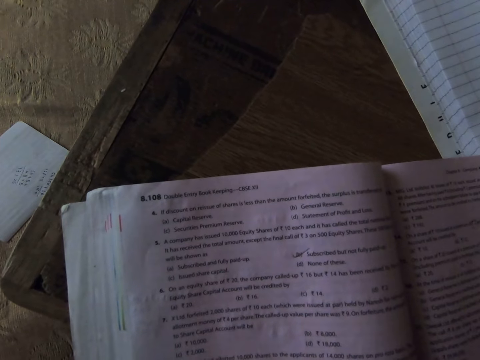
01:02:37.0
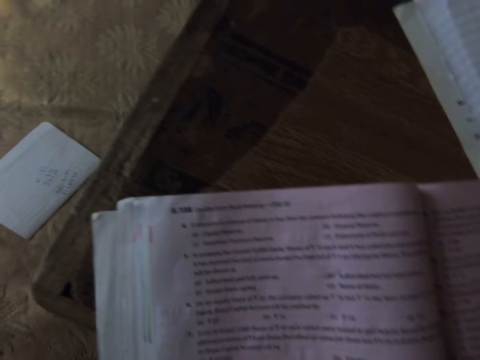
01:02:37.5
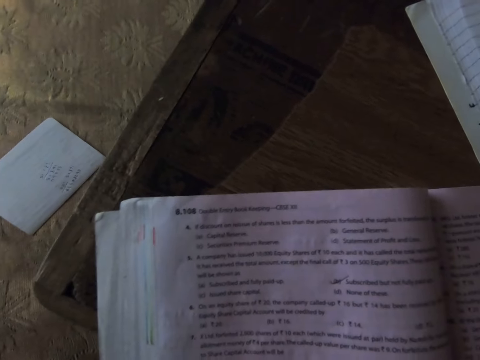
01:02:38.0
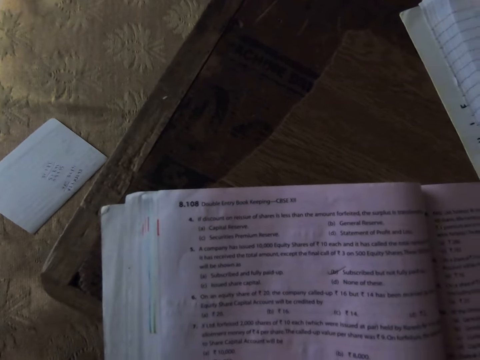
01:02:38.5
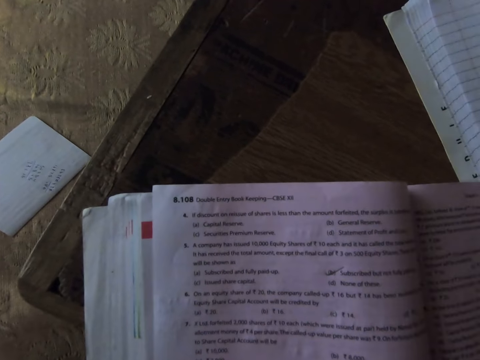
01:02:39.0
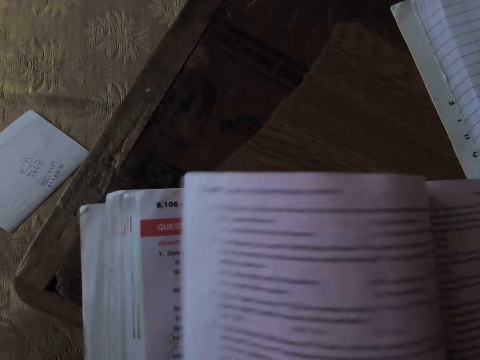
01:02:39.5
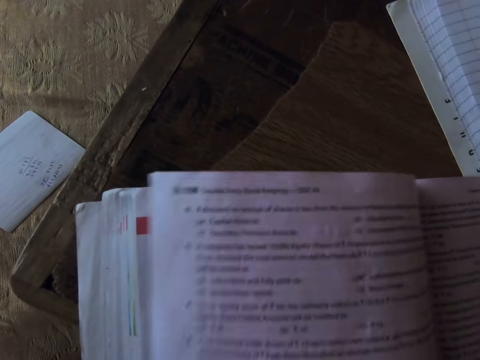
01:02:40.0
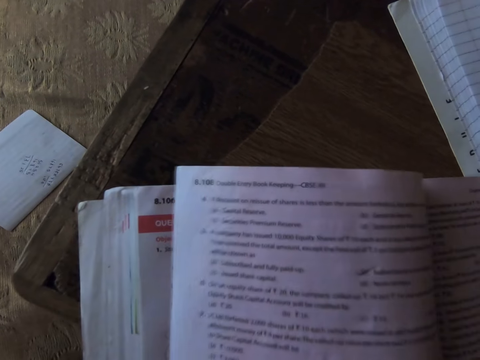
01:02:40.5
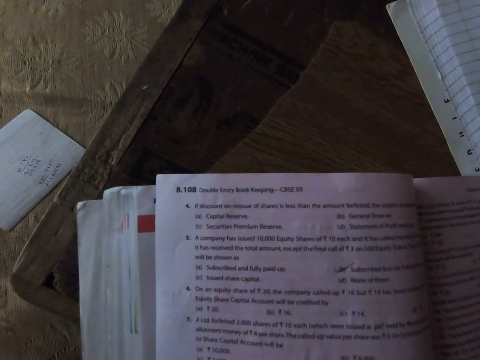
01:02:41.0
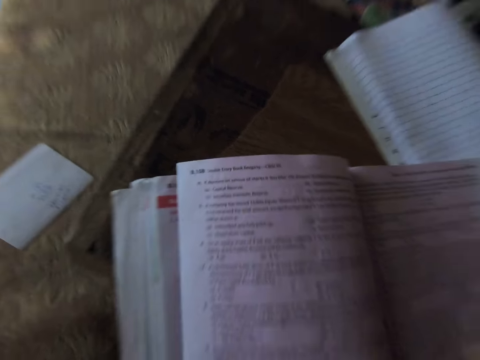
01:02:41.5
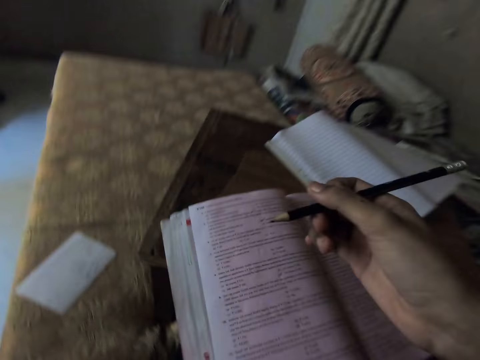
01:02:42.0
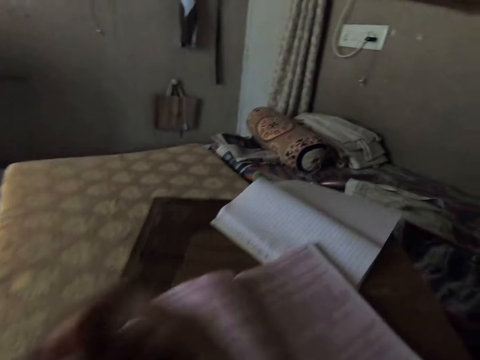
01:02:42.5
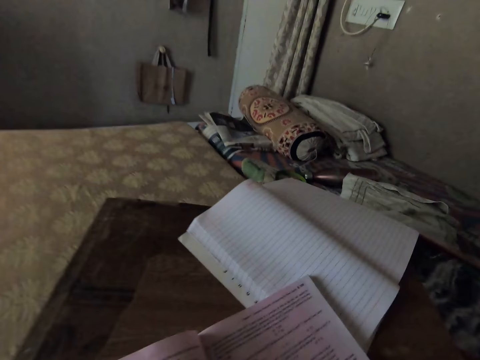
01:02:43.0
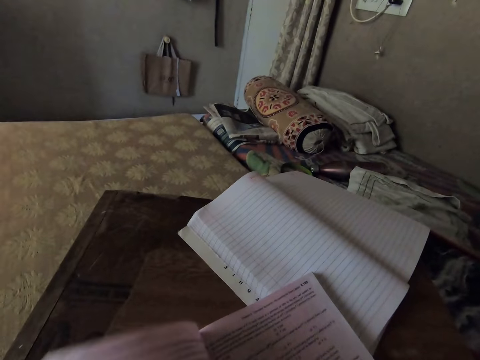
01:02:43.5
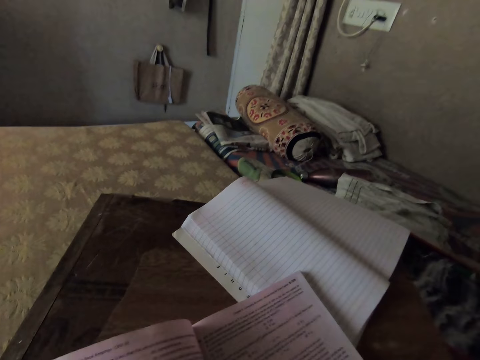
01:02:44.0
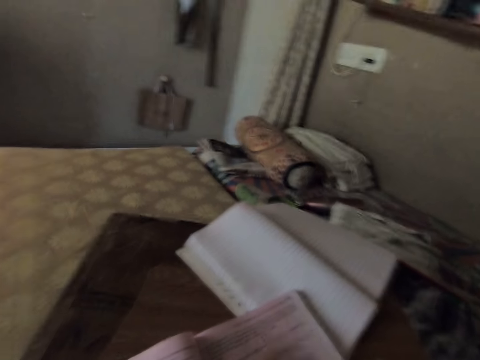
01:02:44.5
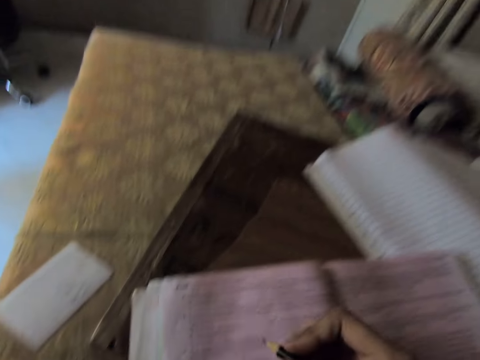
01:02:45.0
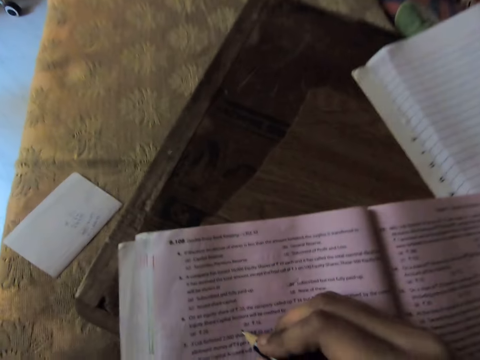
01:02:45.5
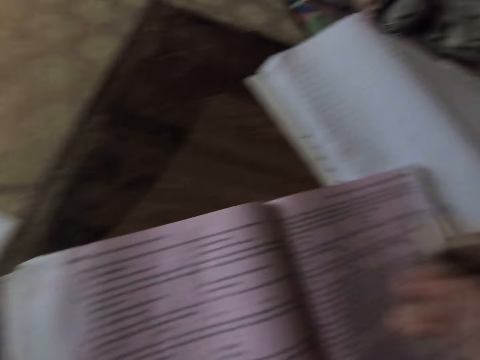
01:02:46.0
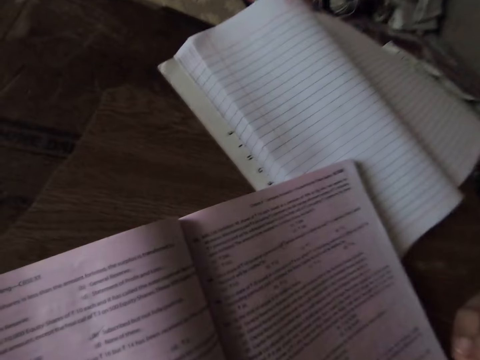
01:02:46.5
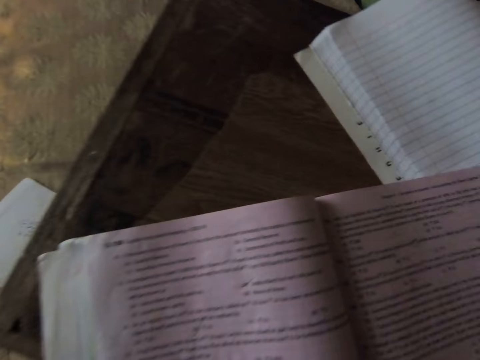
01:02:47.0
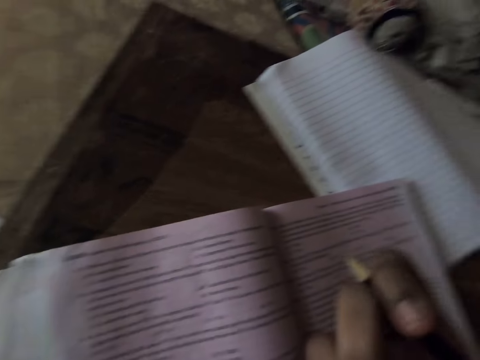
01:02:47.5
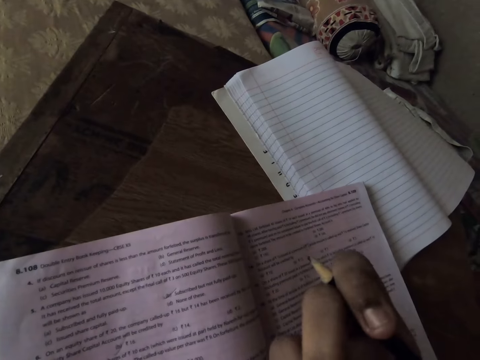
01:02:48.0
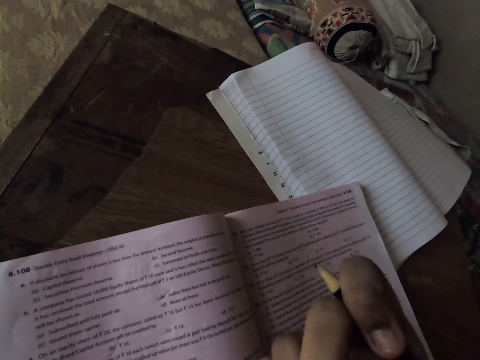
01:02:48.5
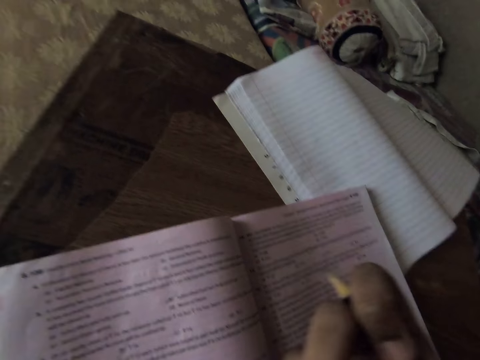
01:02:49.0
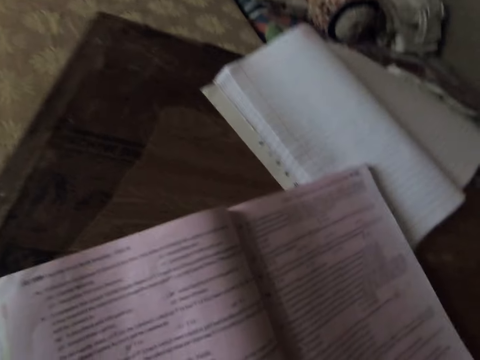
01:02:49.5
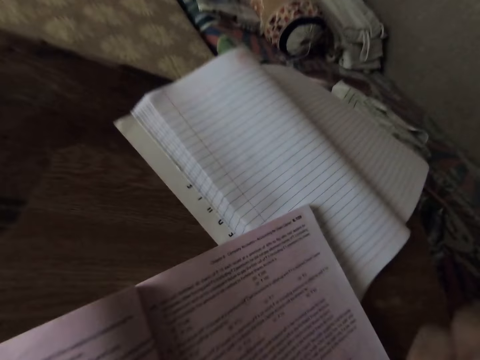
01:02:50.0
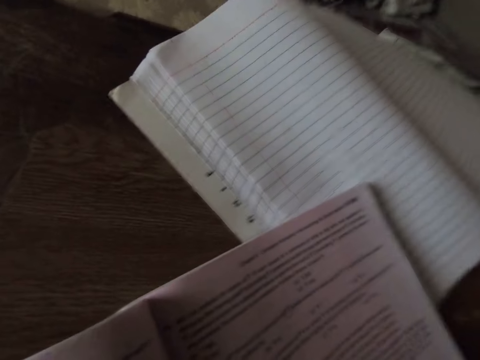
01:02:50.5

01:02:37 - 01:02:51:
The camera wearer moves her head. She turns a pencil. She moves her head. She writes on the textbook with the pencil. She moves her right hand. She moves her left hand.

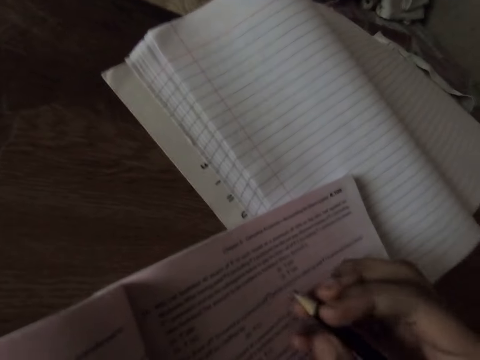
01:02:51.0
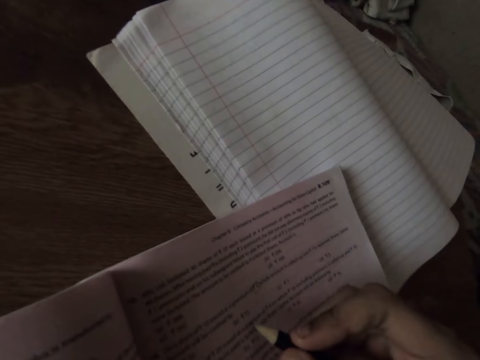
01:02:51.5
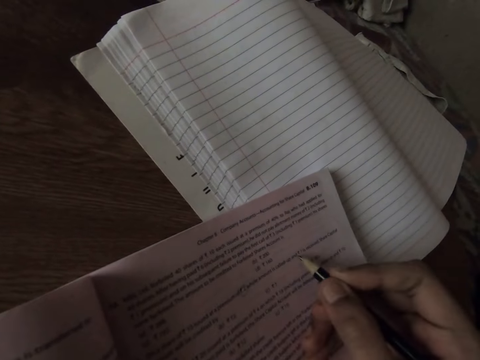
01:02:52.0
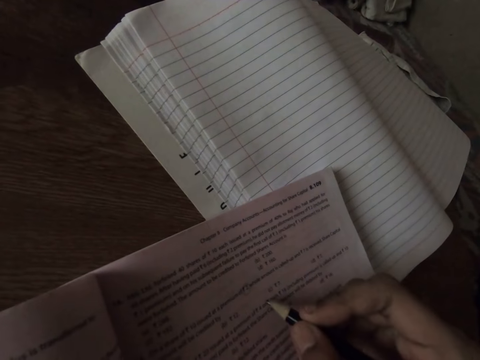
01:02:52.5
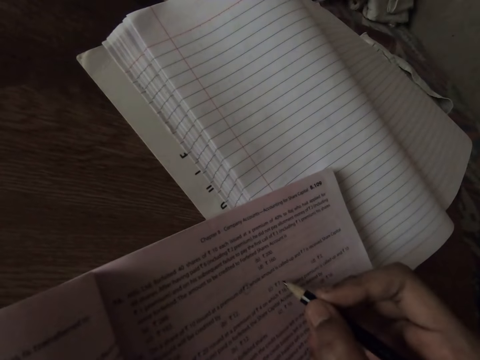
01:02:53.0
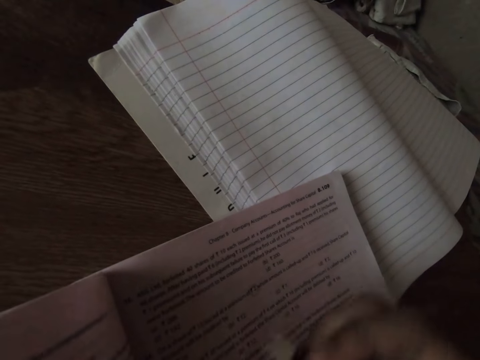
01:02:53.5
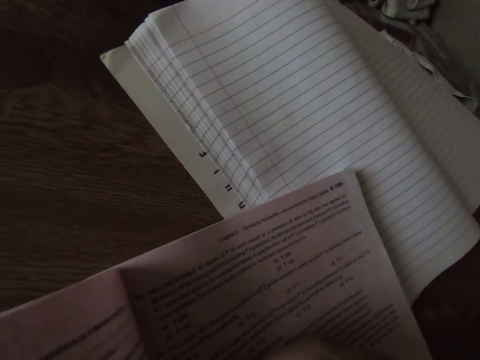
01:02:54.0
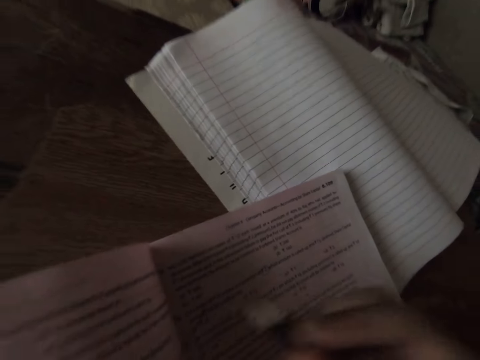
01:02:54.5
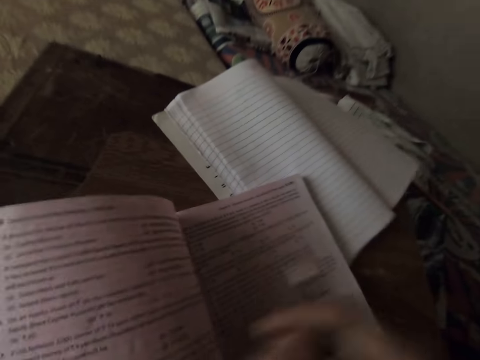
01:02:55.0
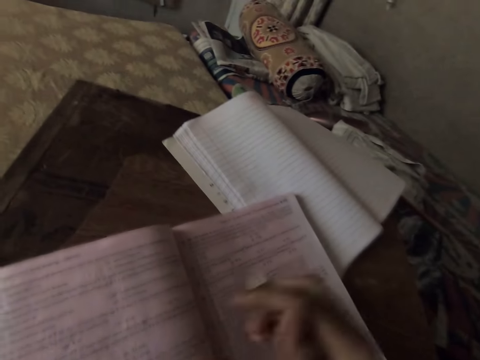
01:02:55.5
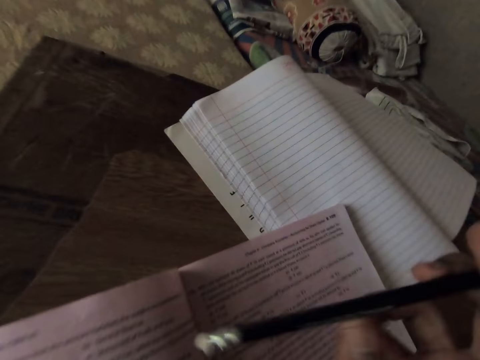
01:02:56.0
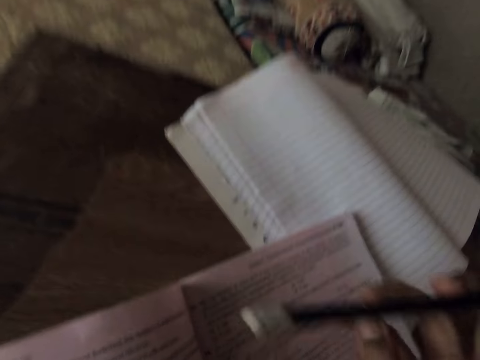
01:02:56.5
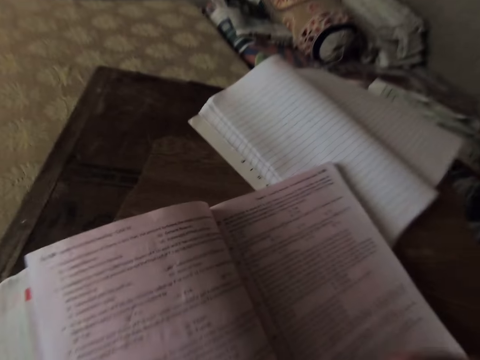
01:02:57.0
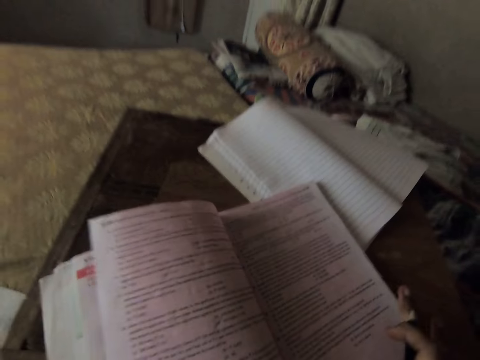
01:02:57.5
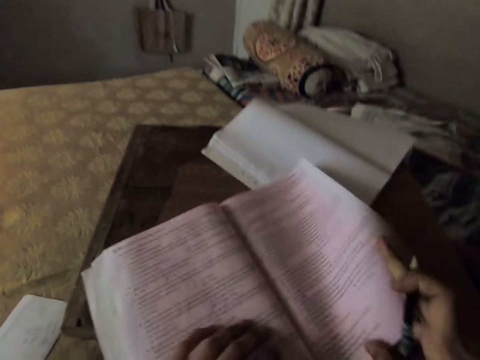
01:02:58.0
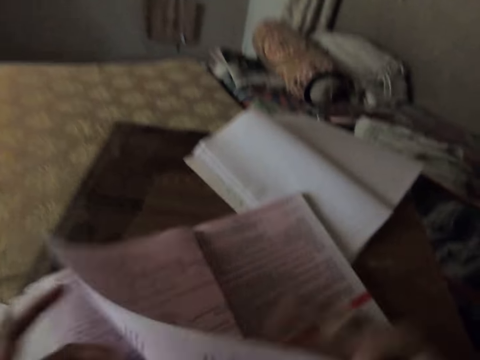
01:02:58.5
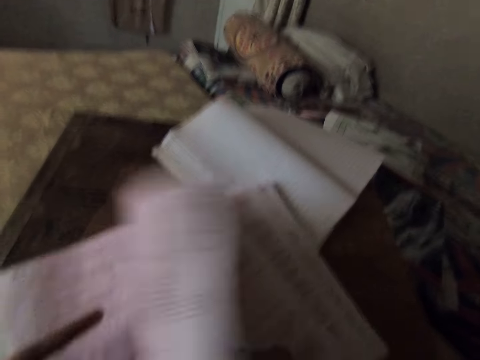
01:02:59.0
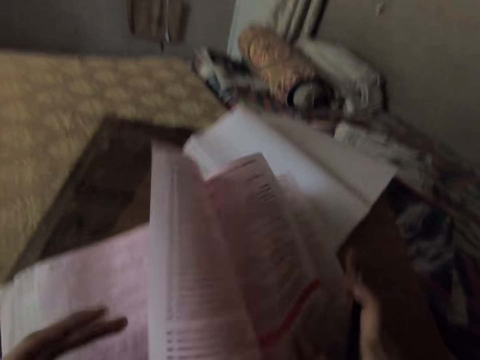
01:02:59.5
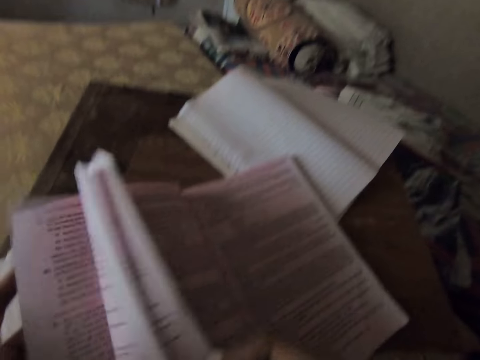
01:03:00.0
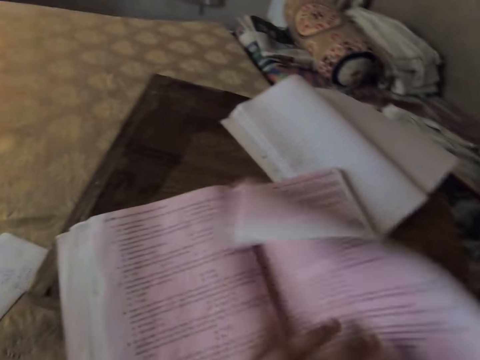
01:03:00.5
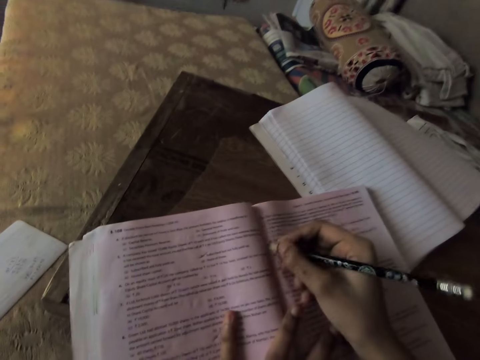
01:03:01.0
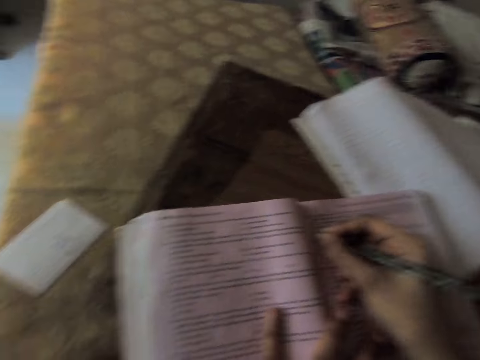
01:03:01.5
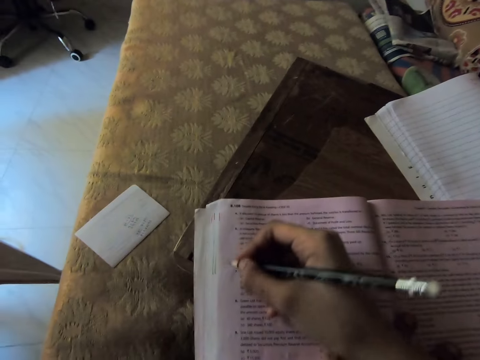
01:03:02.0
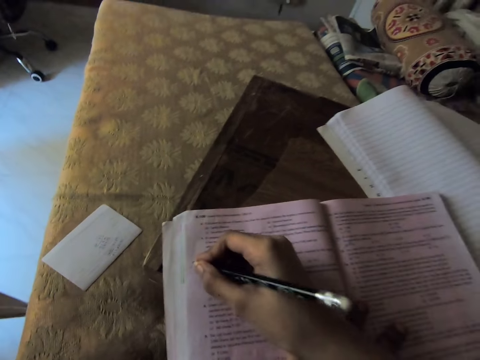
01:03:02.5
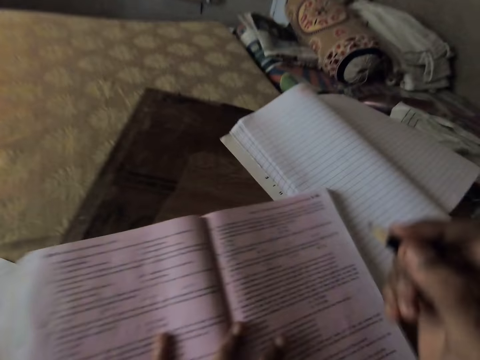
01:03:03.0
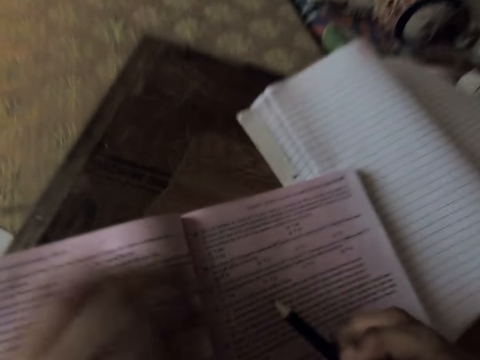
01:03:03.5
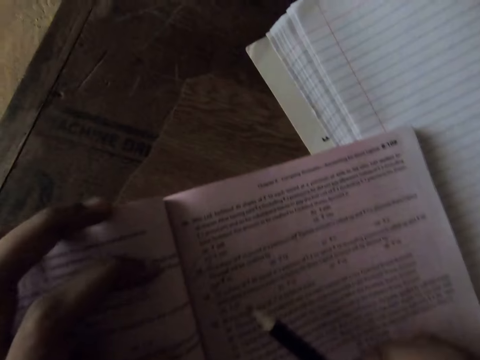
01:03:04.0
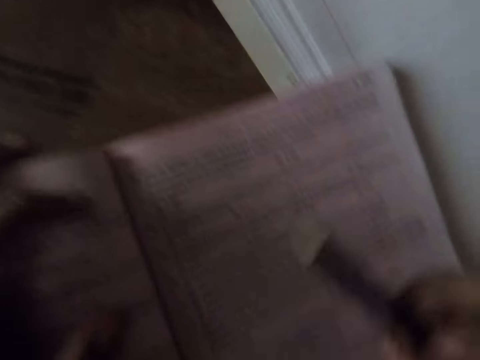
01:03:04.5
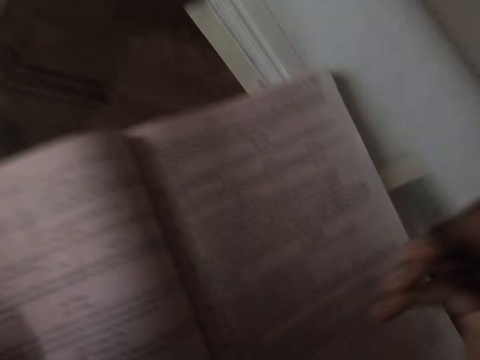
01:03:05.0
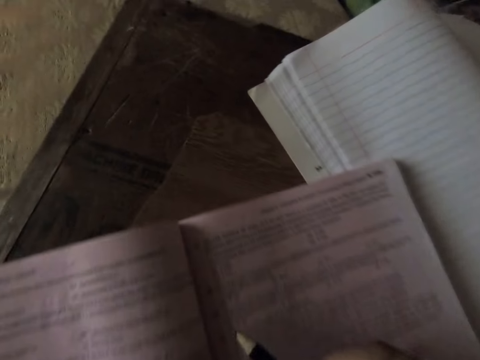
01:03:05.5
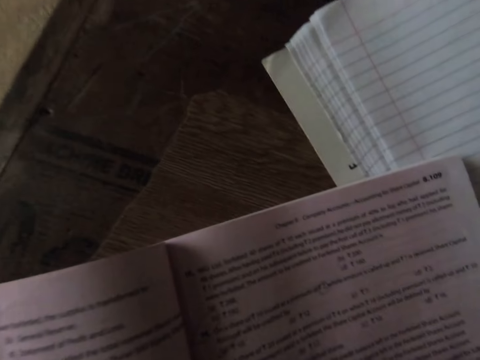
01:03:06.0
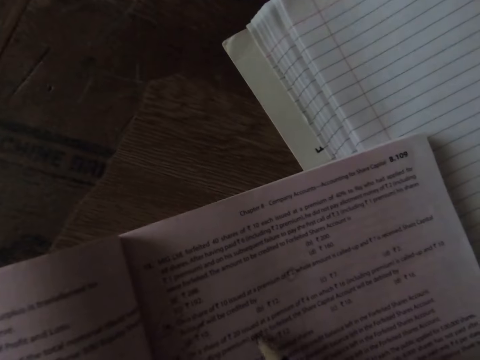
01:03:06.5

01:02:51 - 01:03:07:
The camera wearer points on the textbook with the pencil. She writes on the textbook with the pencil. She moves the textbook page. She flips the pencil. She holds the textbook with her left hand. She turns a page on the textbook. She turns some pages on the textbook. She turns back the pages on the textbook. She writes on the textbook with the pencil. She writes on it again. She points the pencil to the textbook. She reads the textbook with the pencil. She raises the pencil. She reads the textbook with the pencil.
